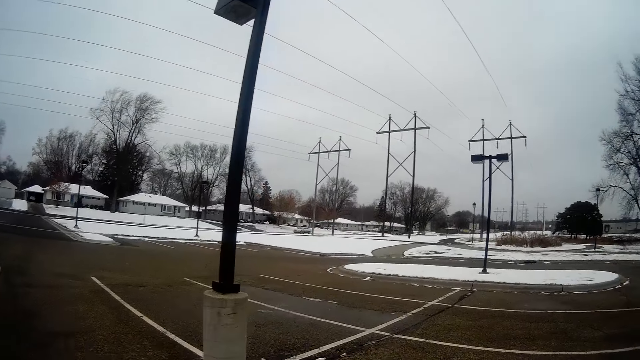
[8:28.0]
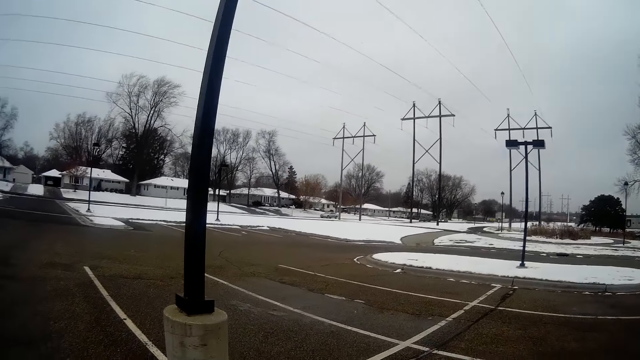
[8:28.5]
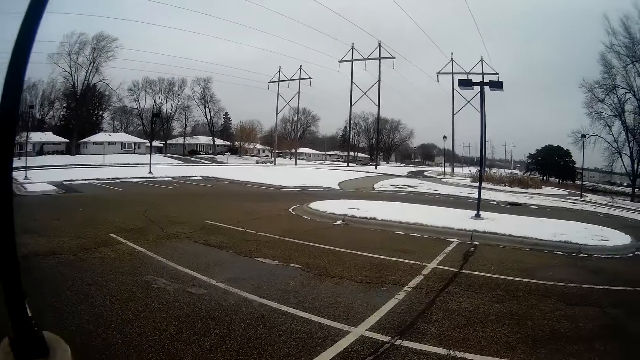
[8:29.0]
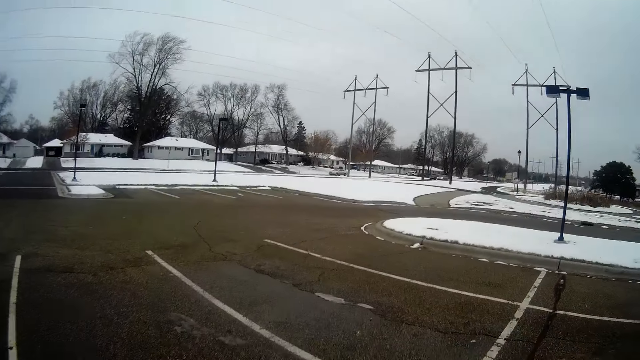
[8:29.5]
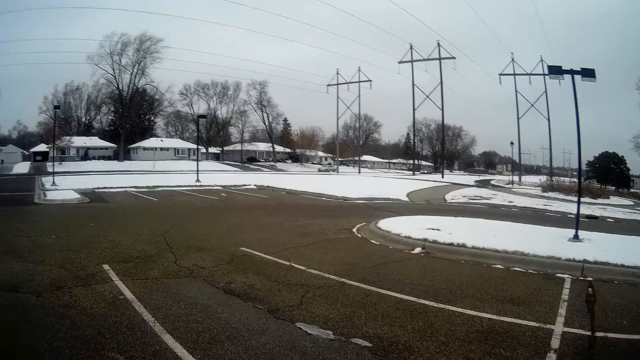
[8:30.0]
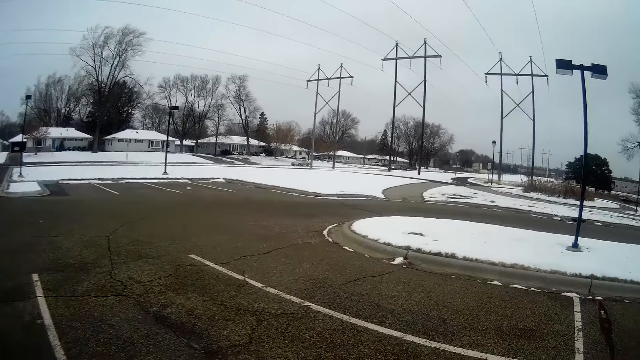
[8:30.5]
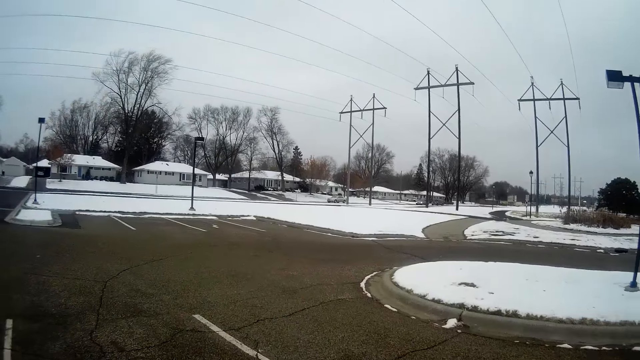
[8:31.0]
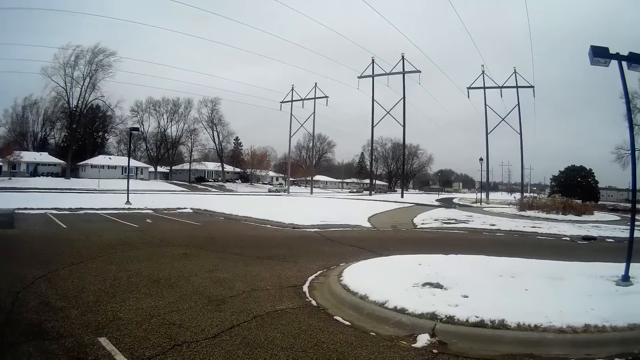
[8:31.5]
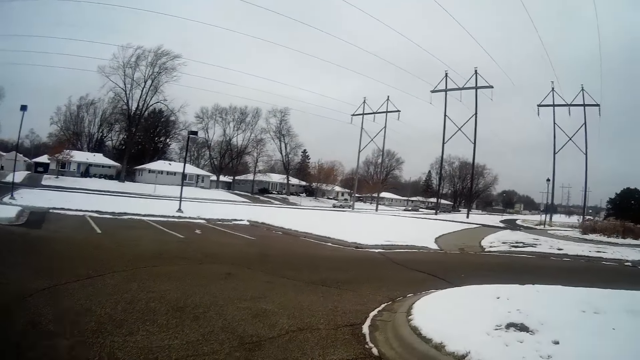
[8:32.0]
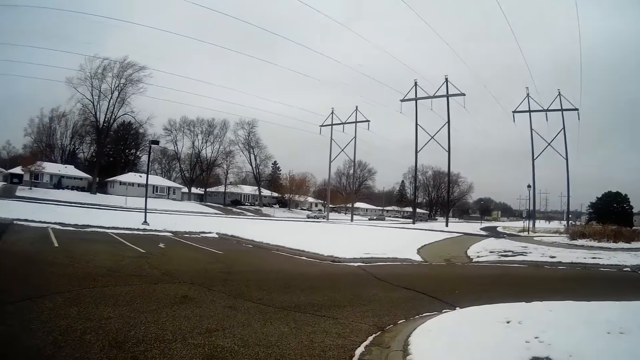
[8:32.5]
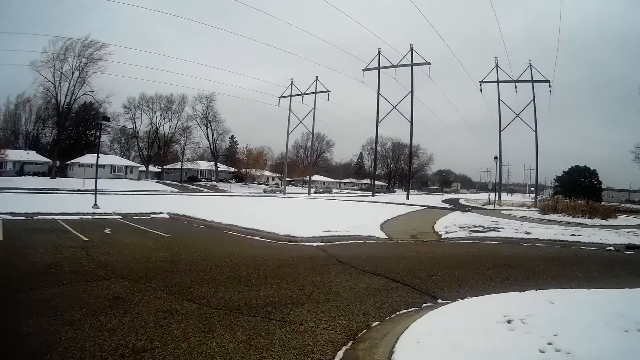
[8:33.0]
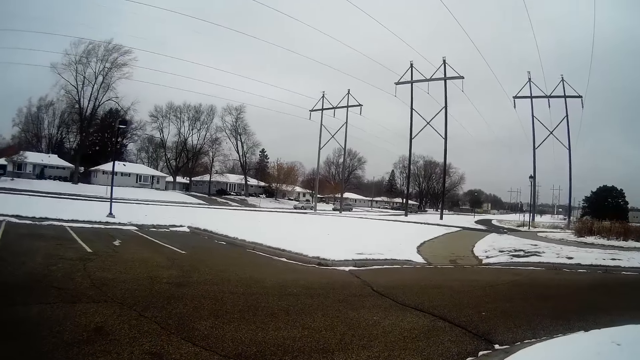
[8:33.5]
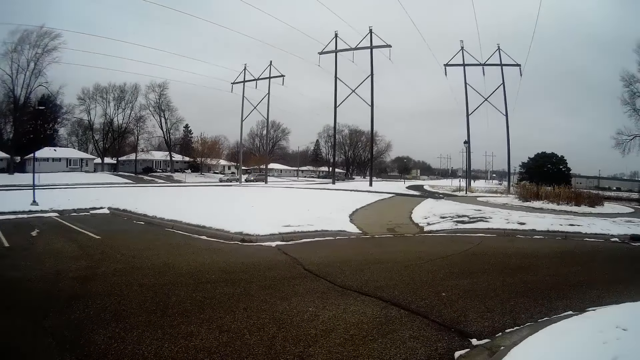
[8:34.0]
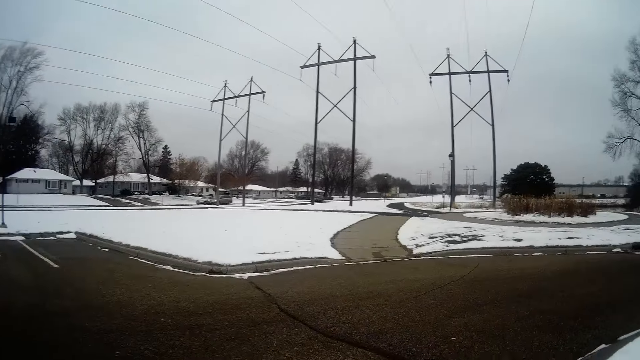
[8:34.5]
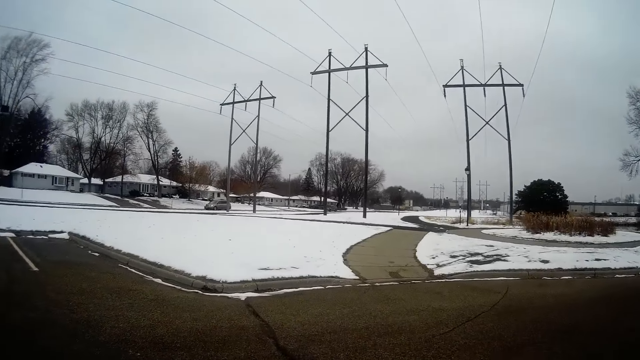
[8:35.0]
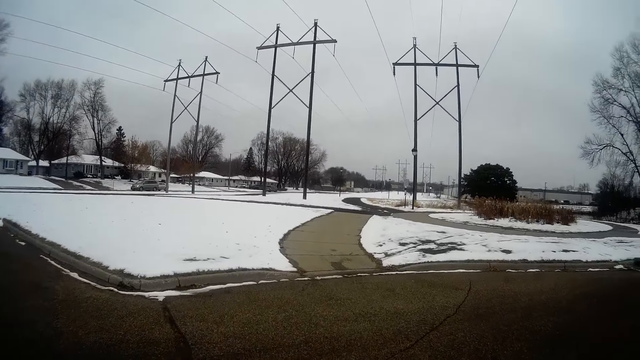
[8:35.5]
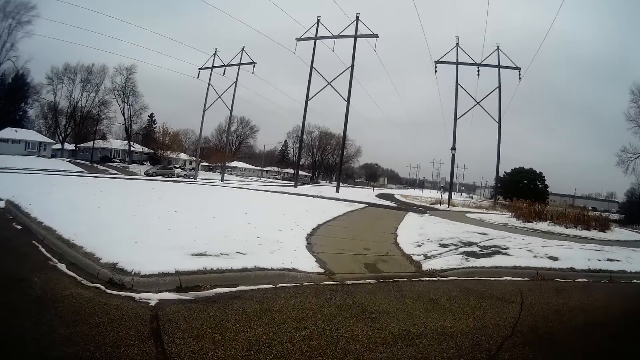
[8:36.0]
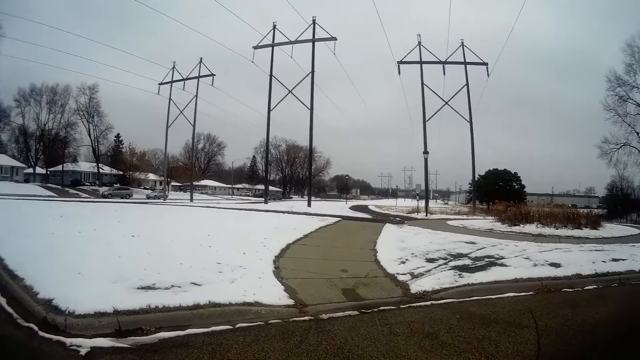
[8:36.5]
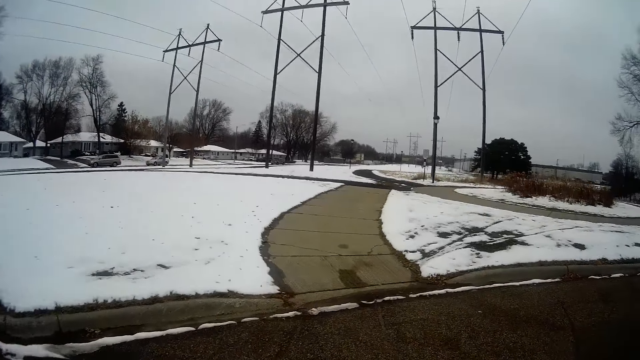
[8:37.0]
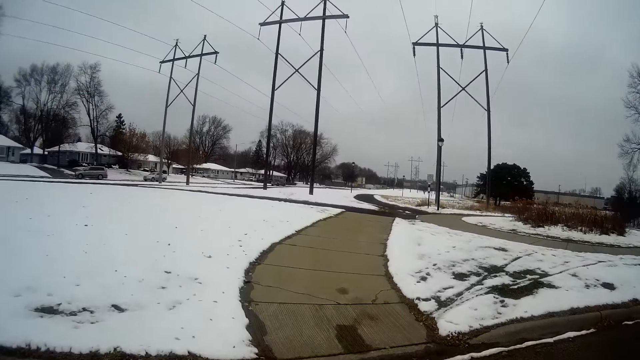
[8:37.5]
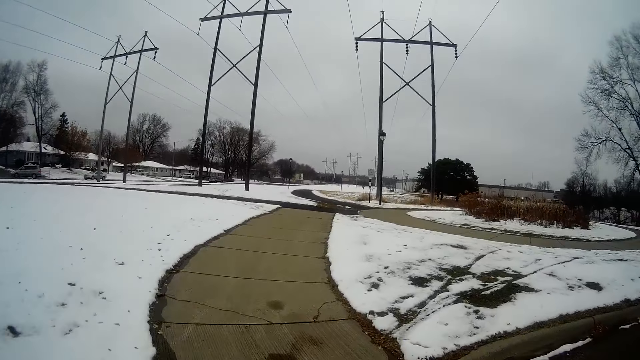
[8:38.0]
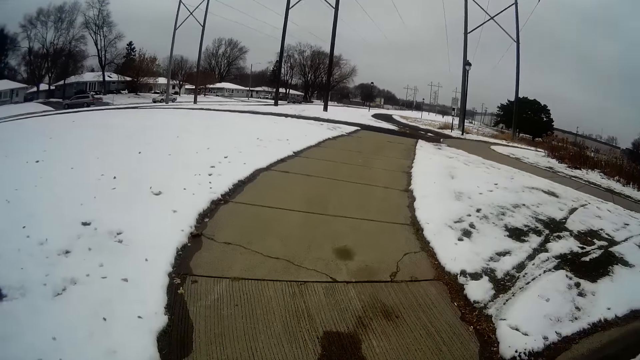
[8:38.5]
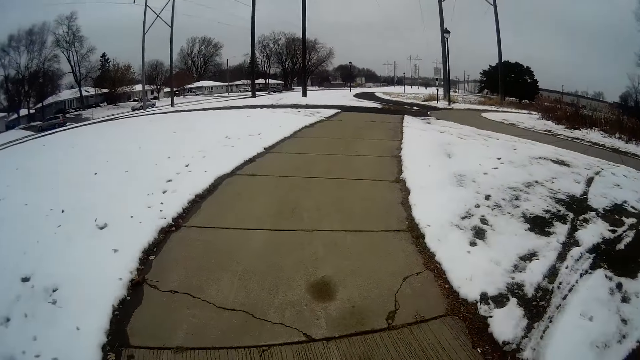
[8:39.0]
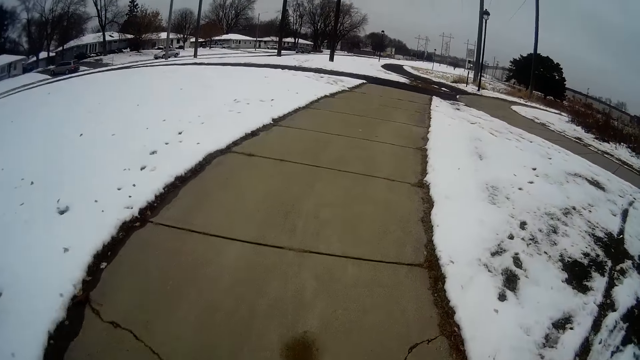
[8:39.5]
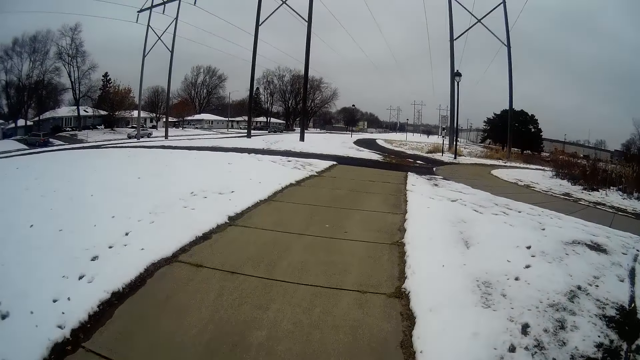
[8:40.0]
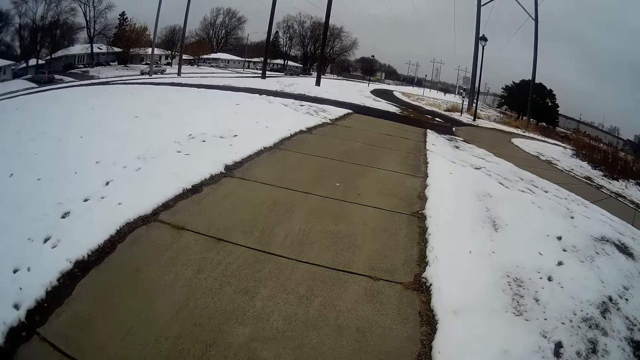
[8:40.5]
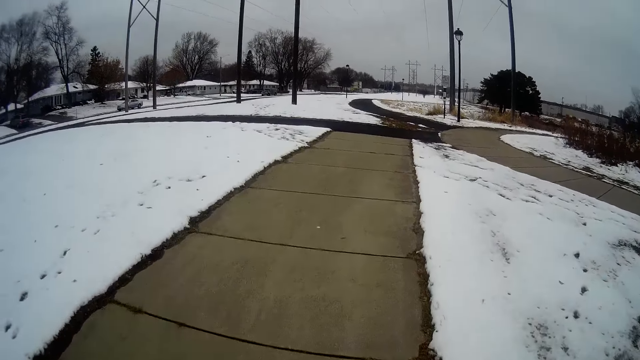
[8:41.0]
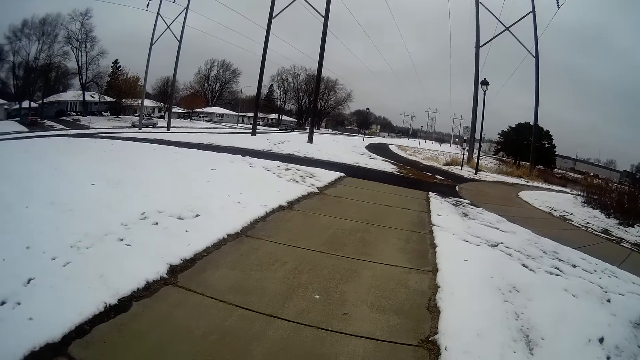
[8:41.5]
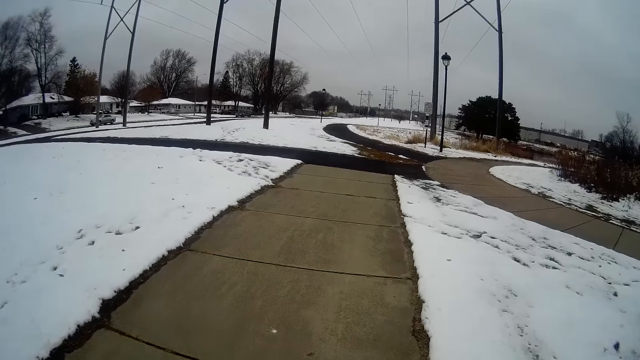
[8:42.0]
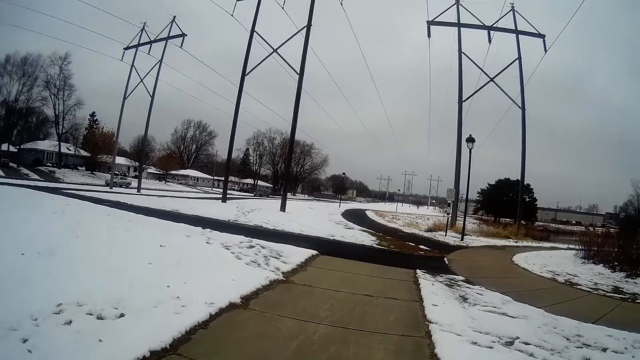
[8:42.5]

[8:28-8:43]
A car drives ahead of the camera wearer on the road. The car turns to a junction at its right.

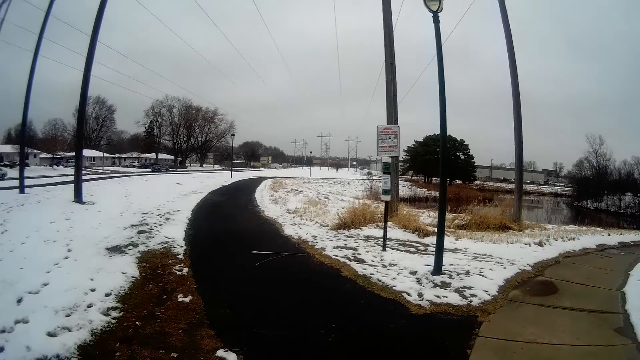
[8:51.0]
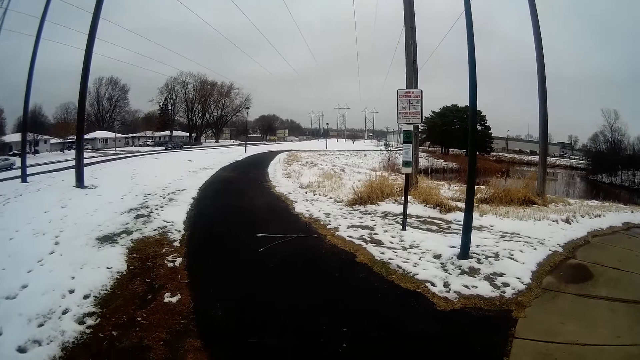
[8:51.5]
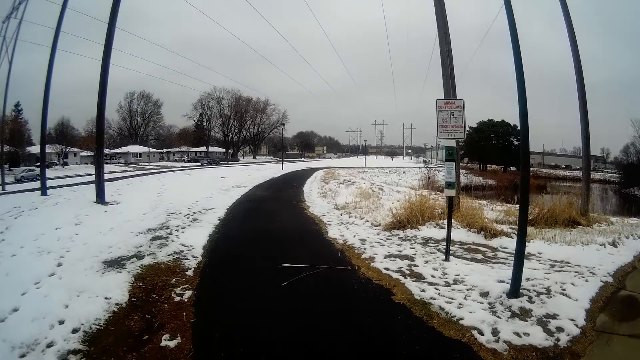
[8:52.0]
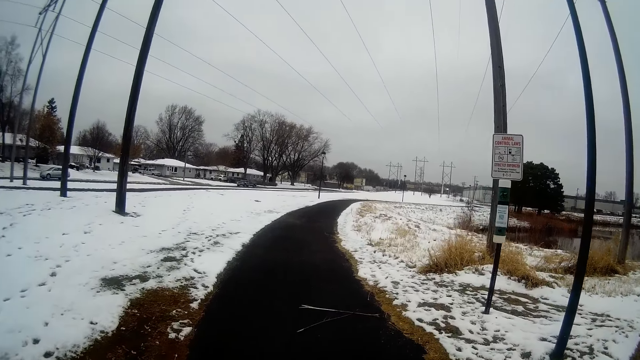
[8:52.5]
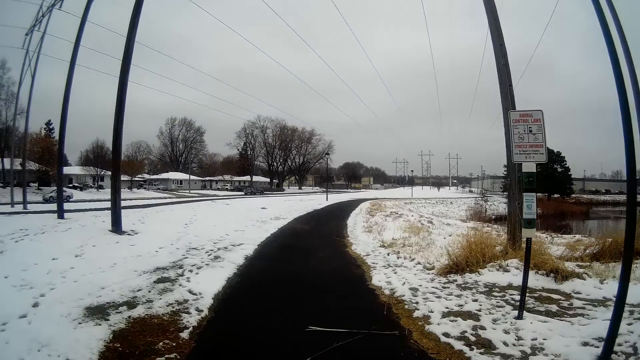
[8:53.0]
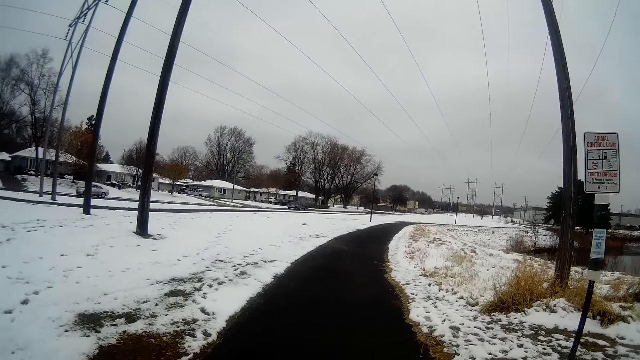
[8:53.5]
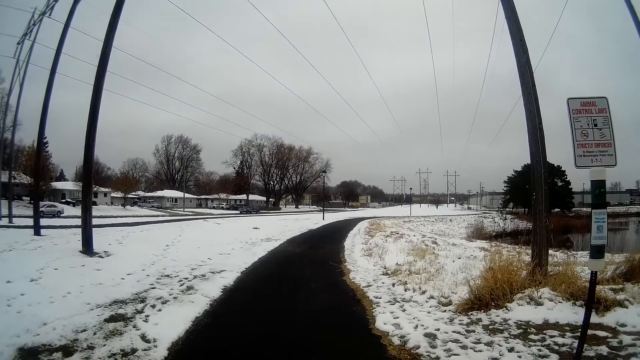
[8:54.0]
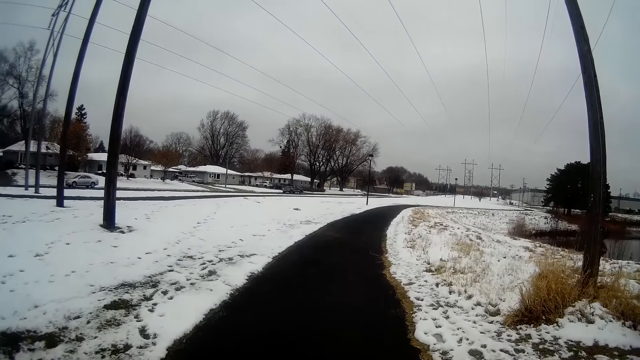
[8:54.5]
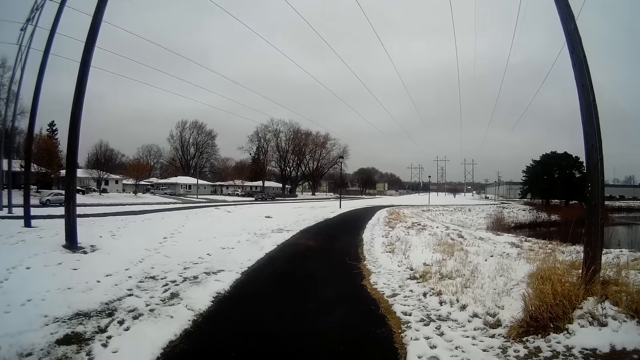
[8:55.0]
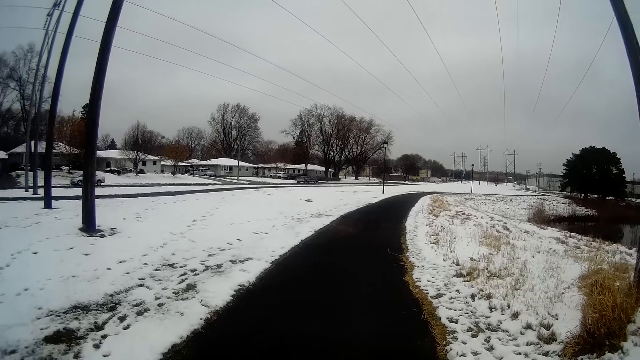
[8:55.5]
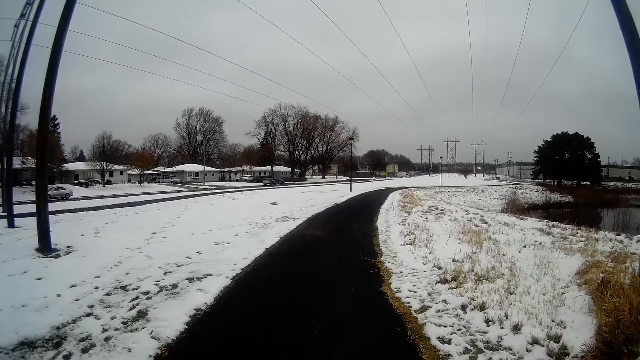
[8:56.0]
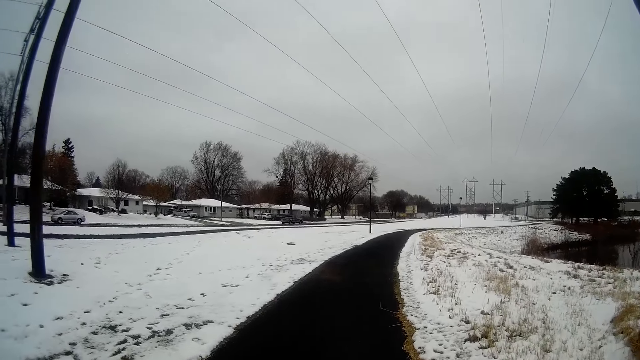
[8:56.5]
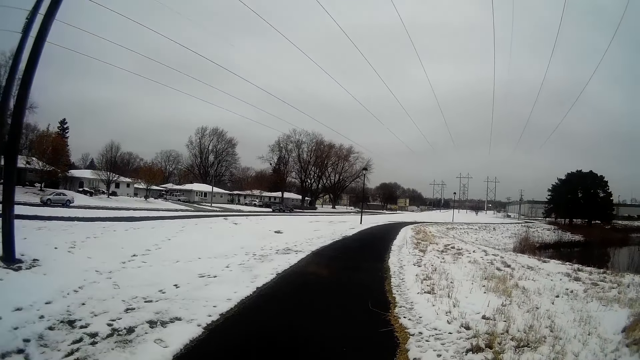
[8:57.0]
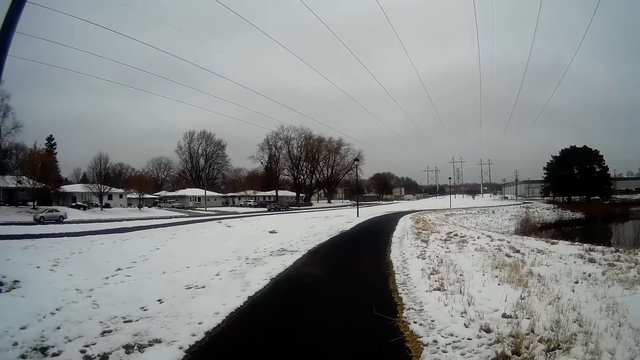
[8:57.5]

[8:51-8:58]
The camera wearer walks with a man on the roadside.
